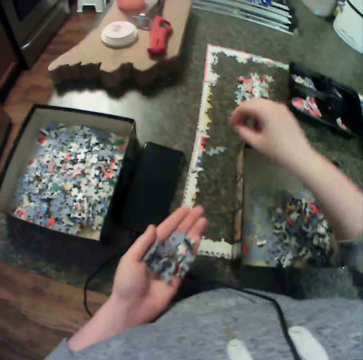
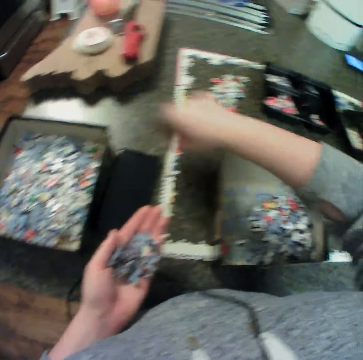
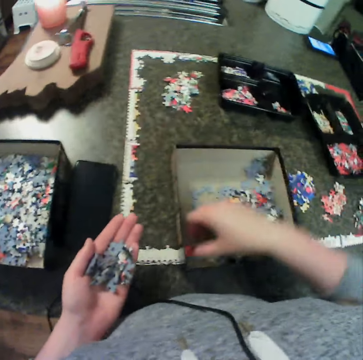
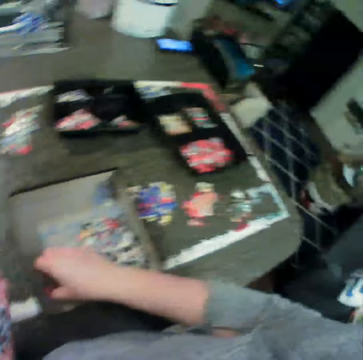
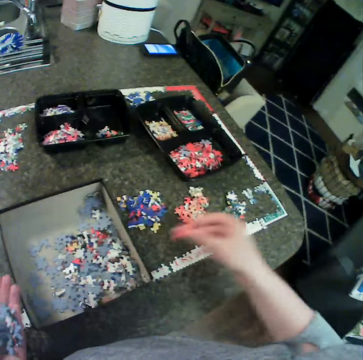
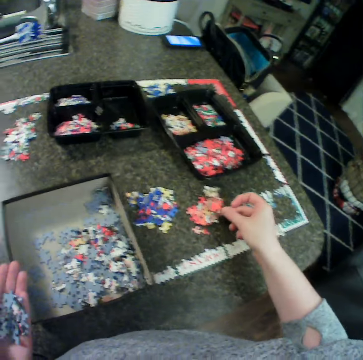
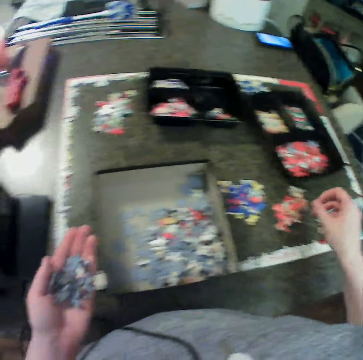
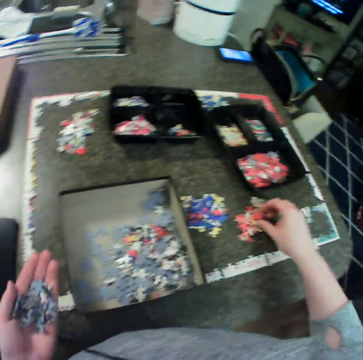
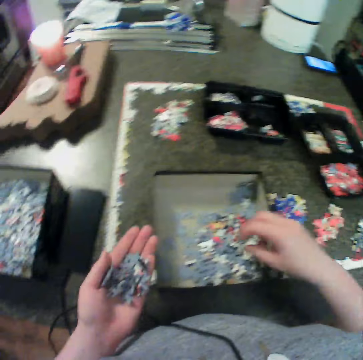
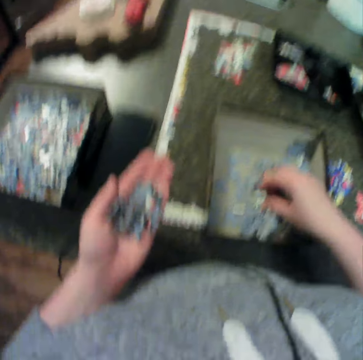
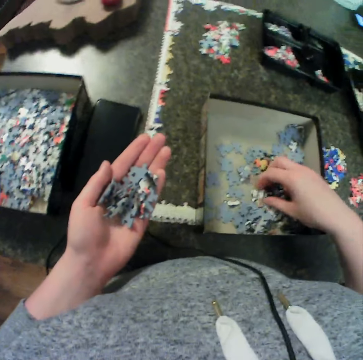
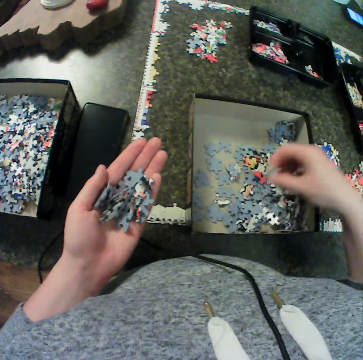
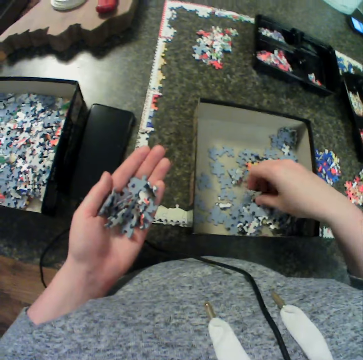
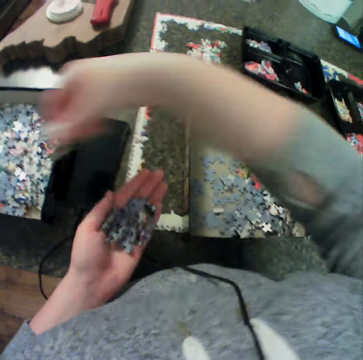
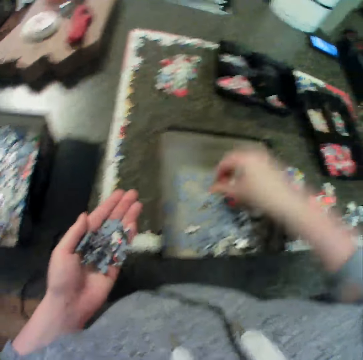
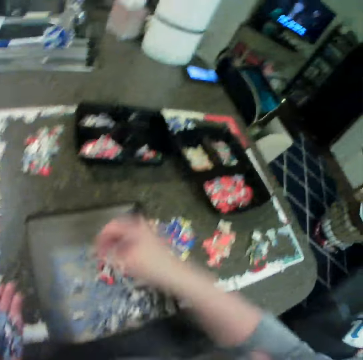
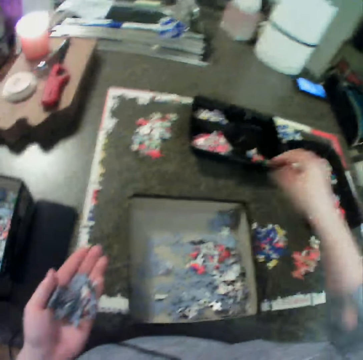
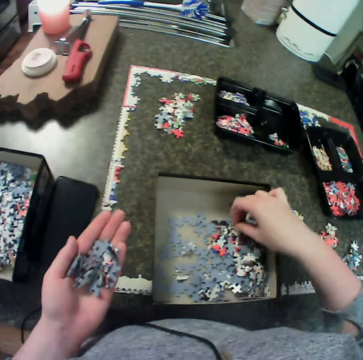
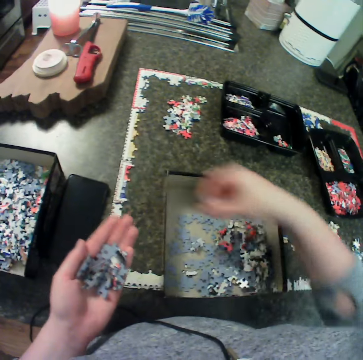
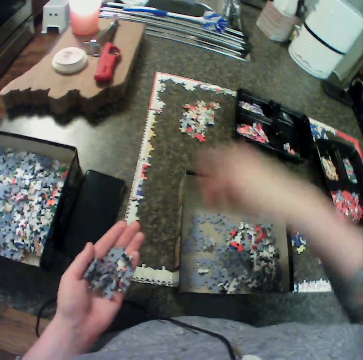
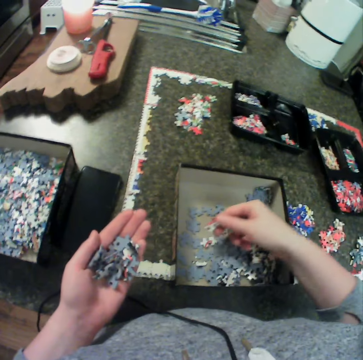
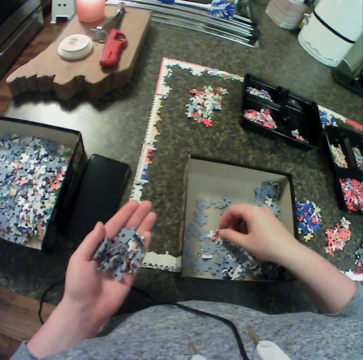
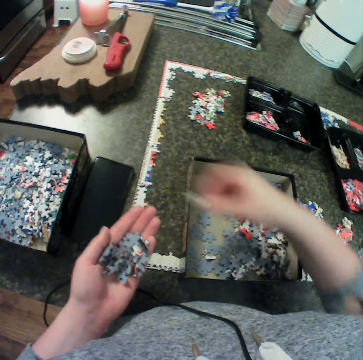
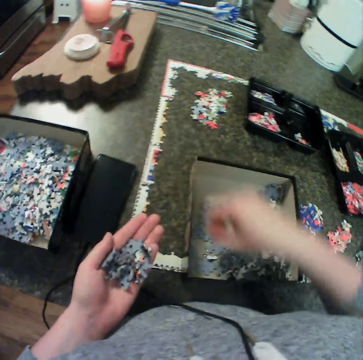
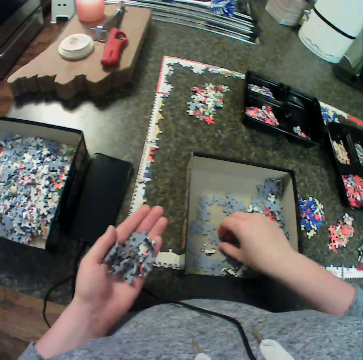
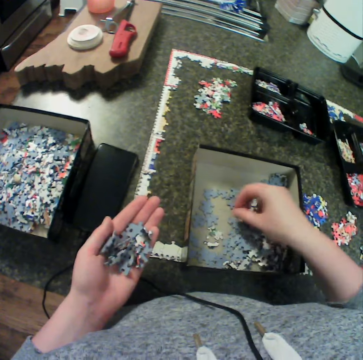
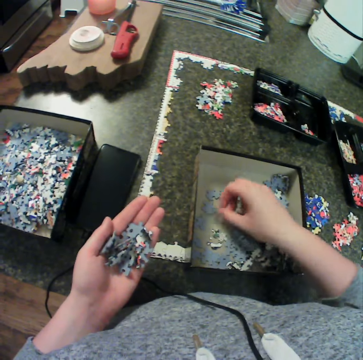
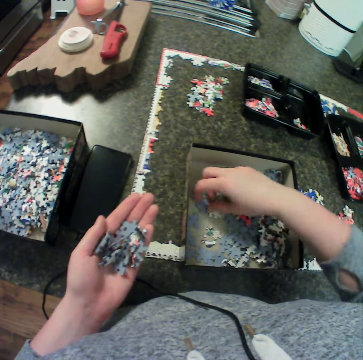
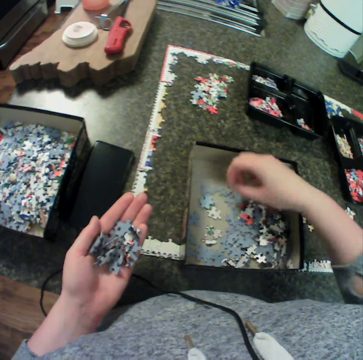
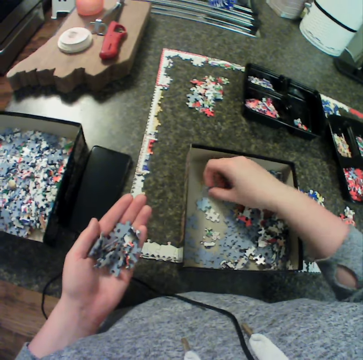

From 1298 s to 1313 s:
The camera wearer drops the puzzle pieces. He picks up the puzzle pieces, drops the puzzle pieces and picks up the puzzle pieces. He carries a piece of puzzle. He drops the puzzle pieces. He places a piece of the puzzle on the table with his right hand. He touches the puzzle pieces, picks up the puzzle pieces, drops the puzzle pieces, picks up the puzzle pieces, drops the puzzle pieces, picks up the puzzle pieces, drops the puzzle pieces and picks up a puzzle piece. He carries a piece of puzzle. He picks up the puzzle pieces, drops the puzzle pieces and turns the puzzle piece. He turns the puzzle piece repeatedly.

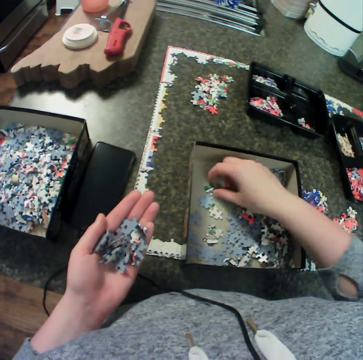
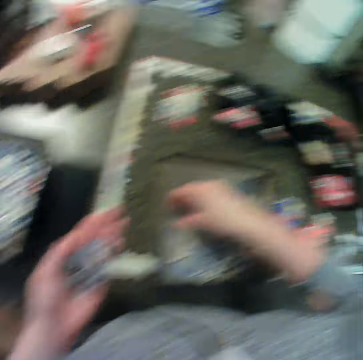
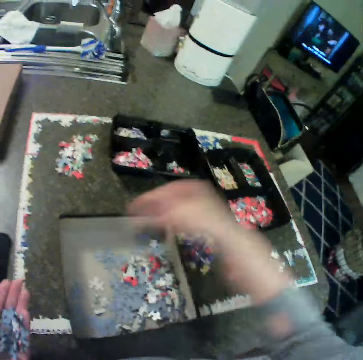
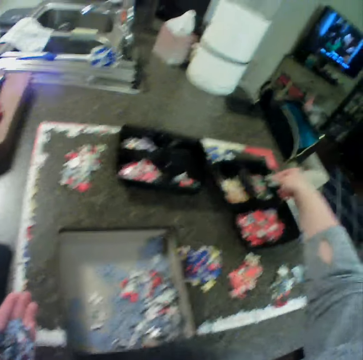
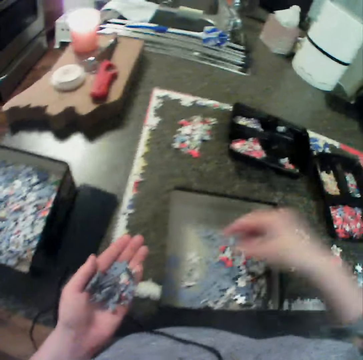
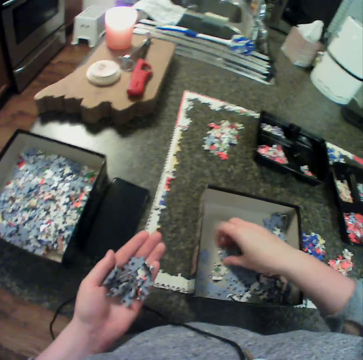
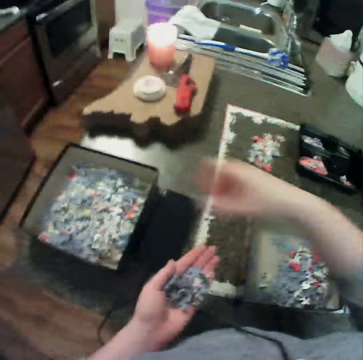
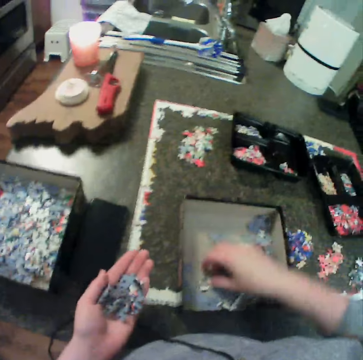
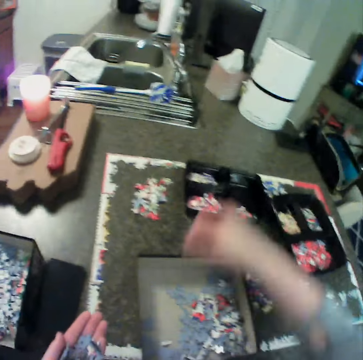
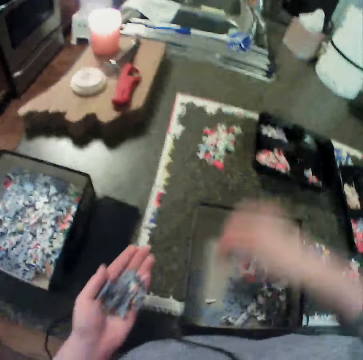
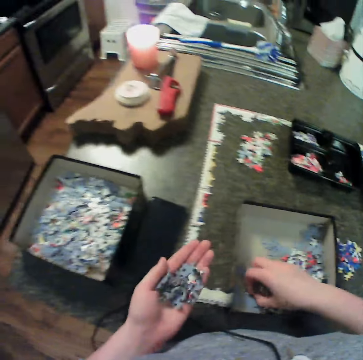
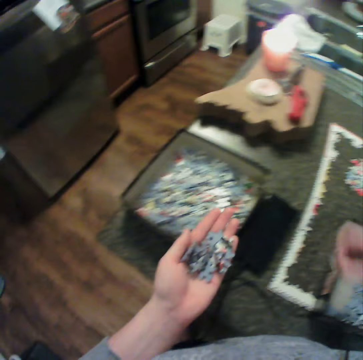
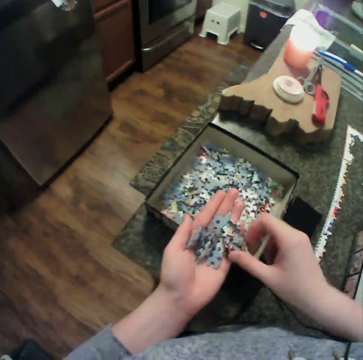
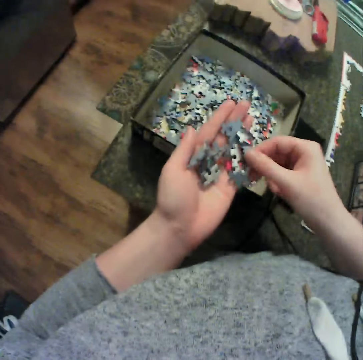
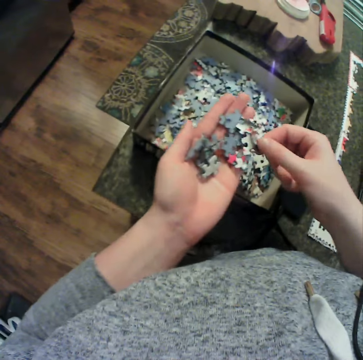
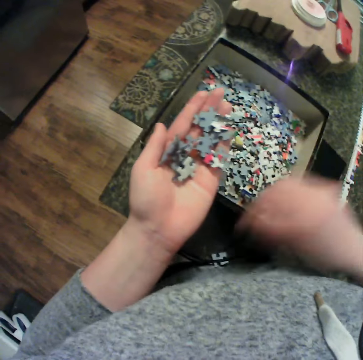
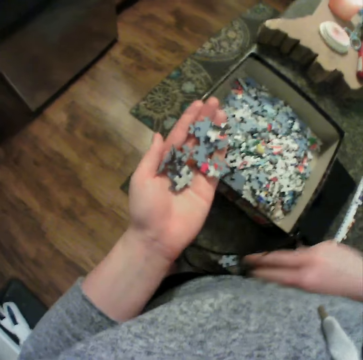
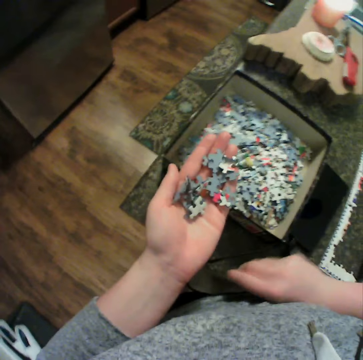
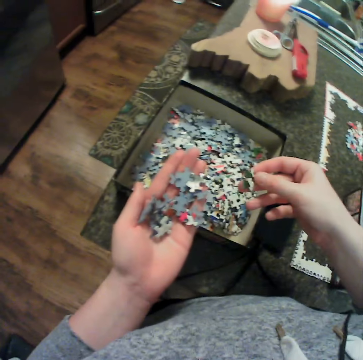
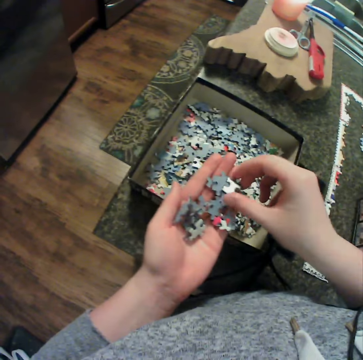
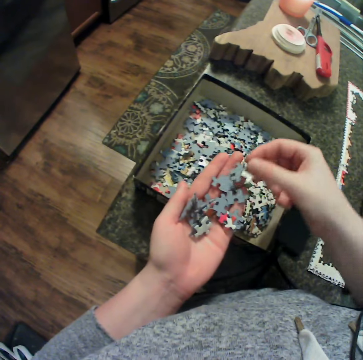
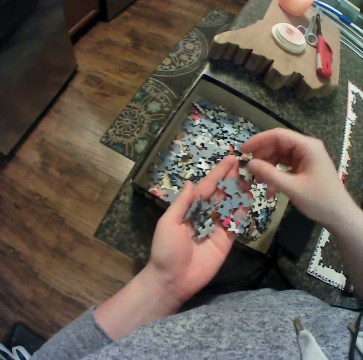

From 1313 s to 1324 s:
The camera wearer collects the puzzle pieces. He drops the puzzle pieces. He places a piece of the puzzle on the table with his right hand. He picks up the puzzle pieces, drops the puzzle pieces, picks up the puzzle pieces, drops the puzzle pieces, picks up the puzzle pieces, drops the puzzle pieces and picks up the puzzle pieces. He carries the puzzle from his left hand. He drops the puzzle pieces, rubs the hand, picks up a puzzle piece, drops the puzzle piece and picks up the puzzle pieces.

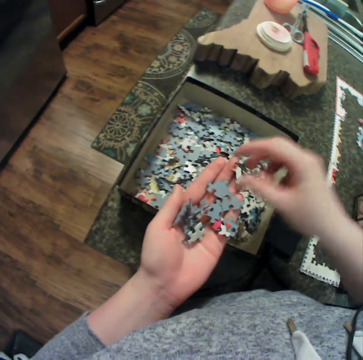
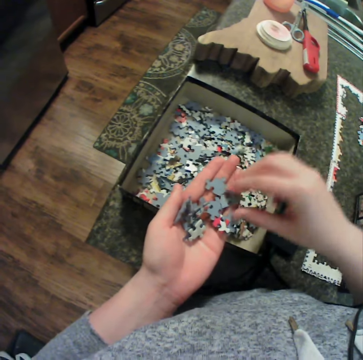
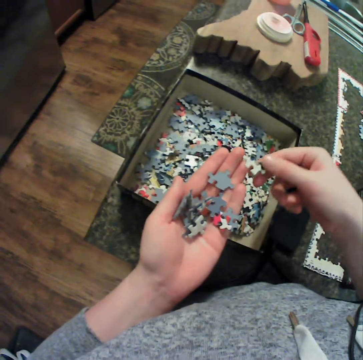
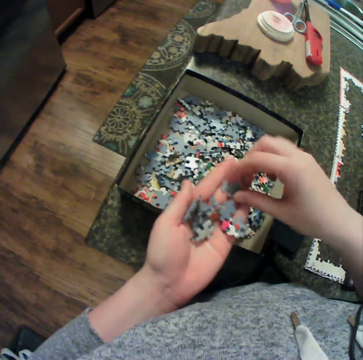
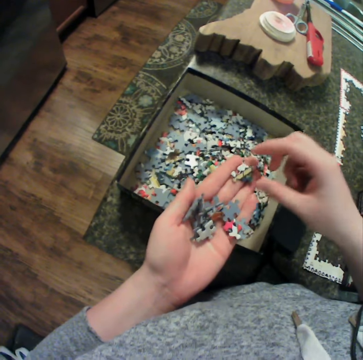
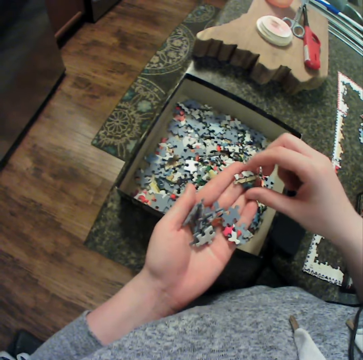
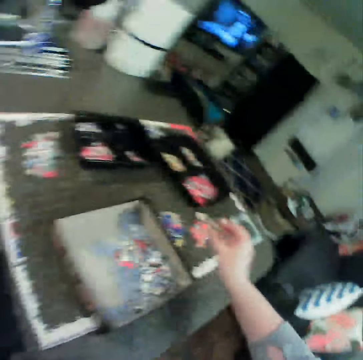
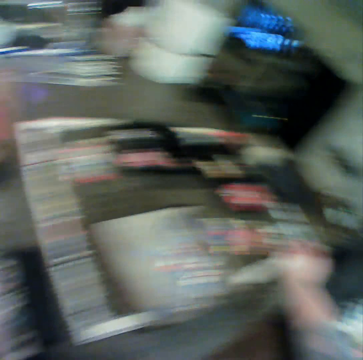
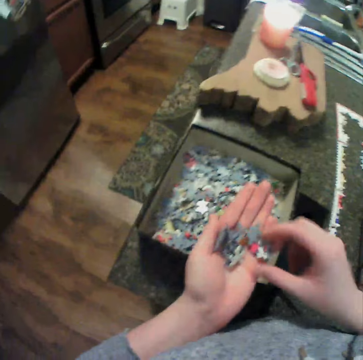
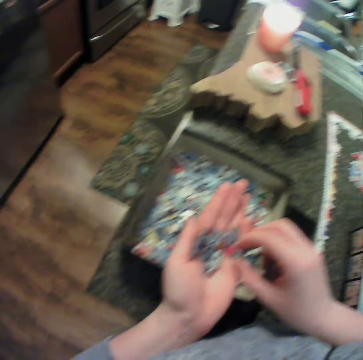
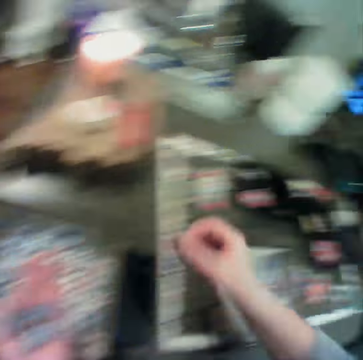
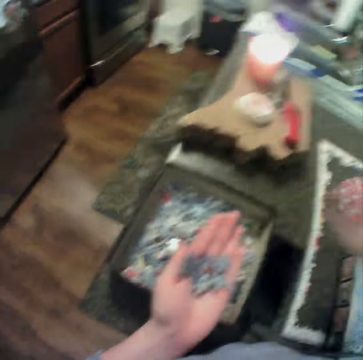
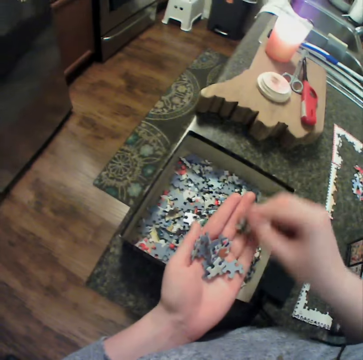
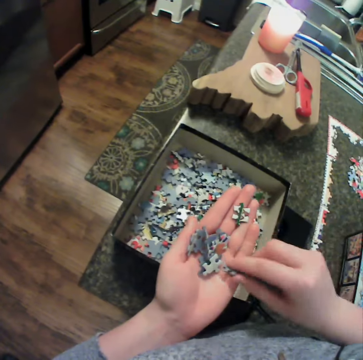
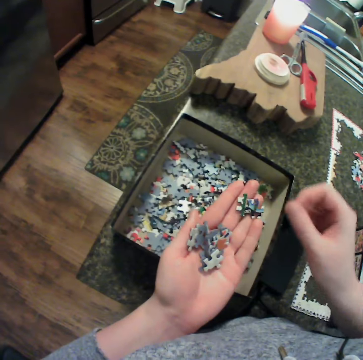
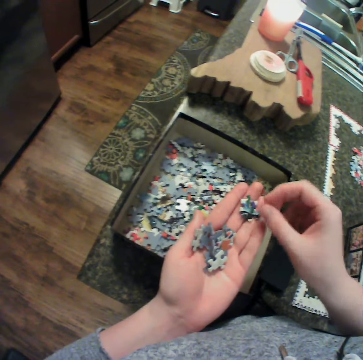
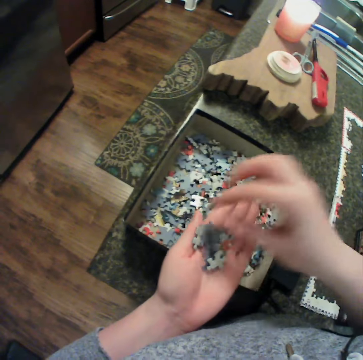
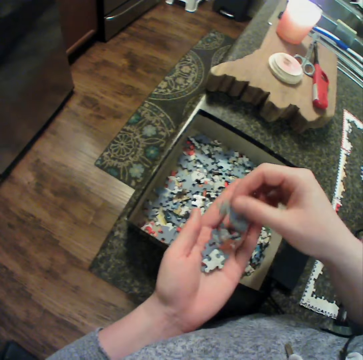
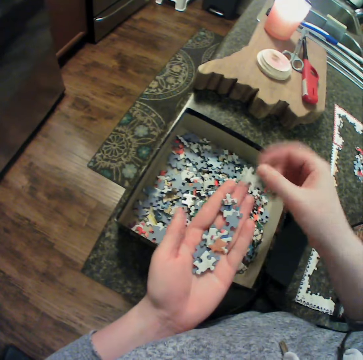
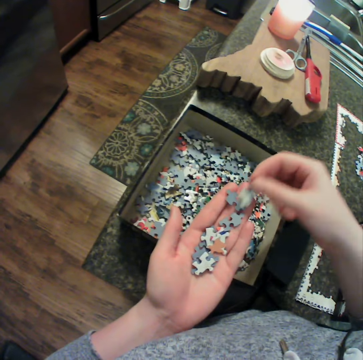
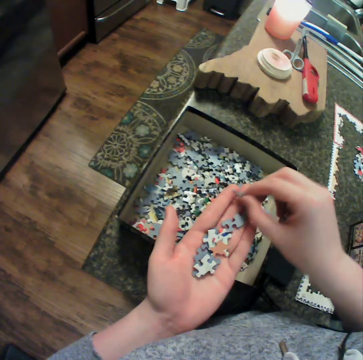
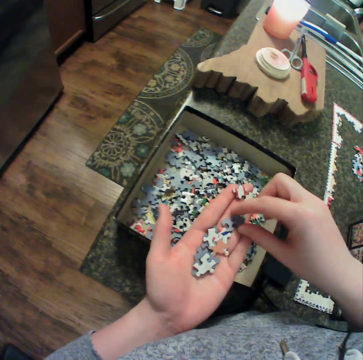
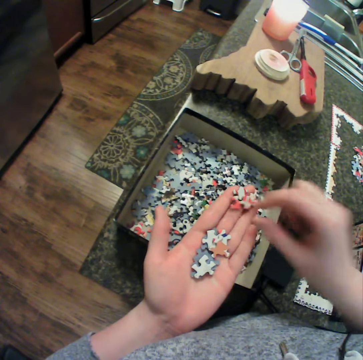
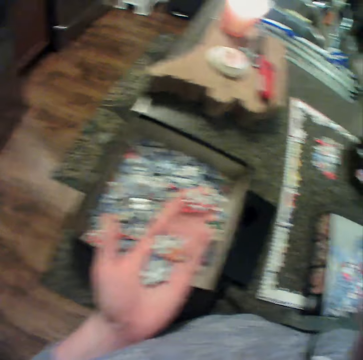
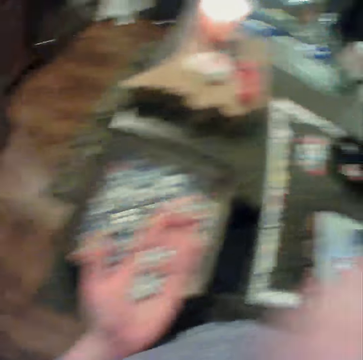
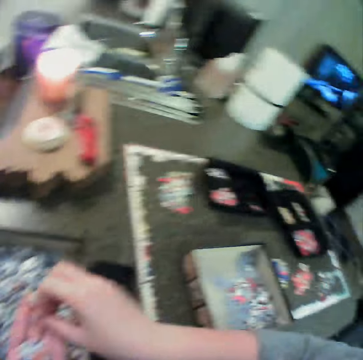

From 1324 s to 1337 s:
The camera wearer separates the puzzle pieces. He drops a puzzle piece, holds the puzzle piece, drops the puzzle piece, picks up the puzzle piece, drops the puzzle pieces, turns the puzzle piece, picks up the puzzle piece and drops the puzzle piece. He places a piece of the puzzle on the table with his right hand. He picks up the puzzle piece. He carries the puzzle from his left hand. He drops the puzzle piece, turns the puzzle piece, picks up the puzzle piece, drops the puzzle piece, drops the puzzle pieces, moves the puzzle pieces and drops the puzzle piece. He drops the puzzle piece again. He turns the puzzle piece. He turns the puzzle piece again. He moves the right hand and lowers the right hand.
